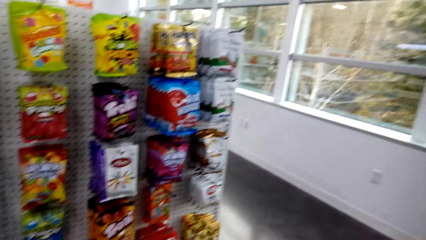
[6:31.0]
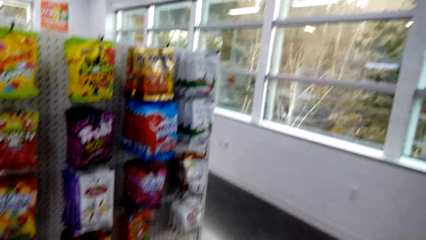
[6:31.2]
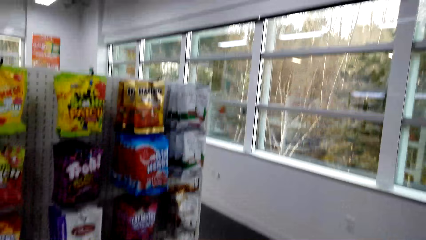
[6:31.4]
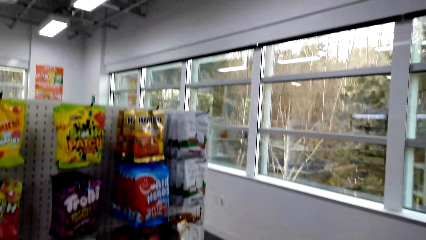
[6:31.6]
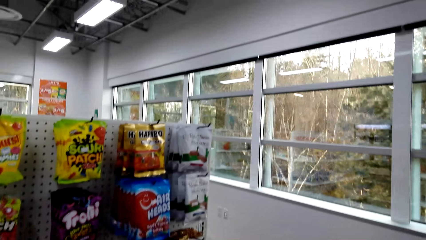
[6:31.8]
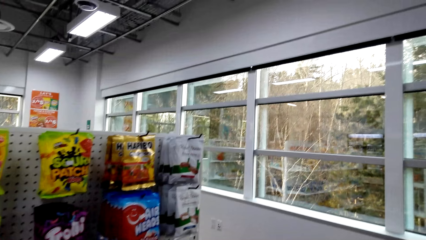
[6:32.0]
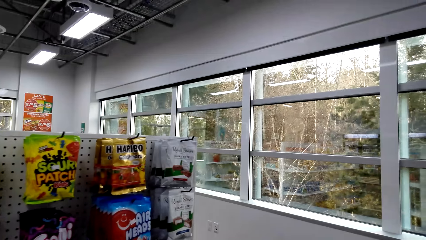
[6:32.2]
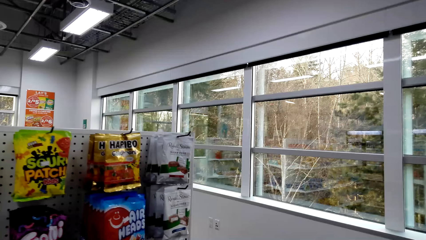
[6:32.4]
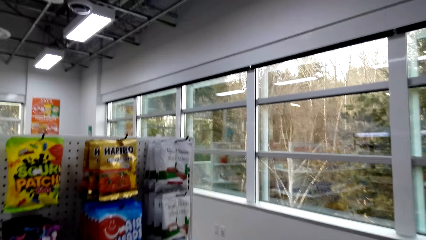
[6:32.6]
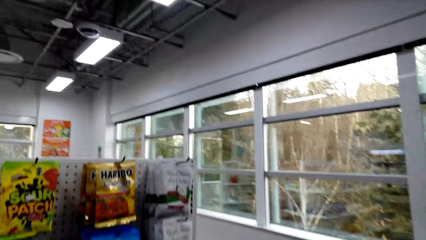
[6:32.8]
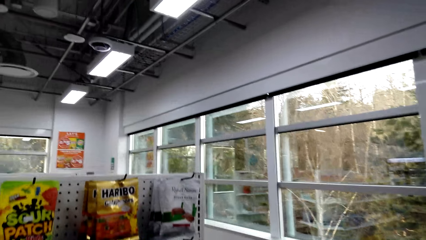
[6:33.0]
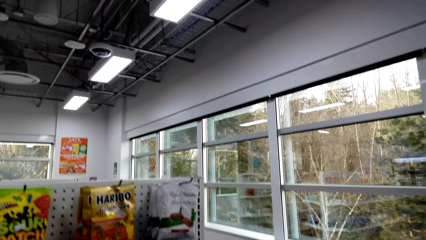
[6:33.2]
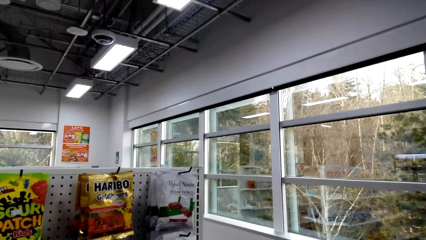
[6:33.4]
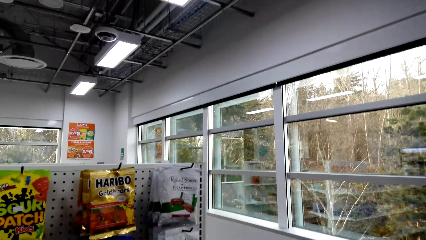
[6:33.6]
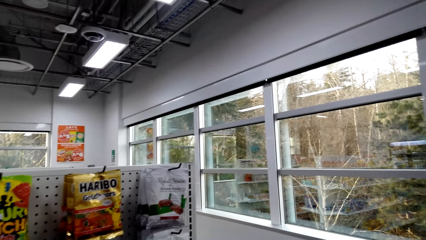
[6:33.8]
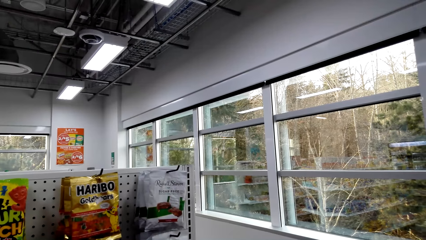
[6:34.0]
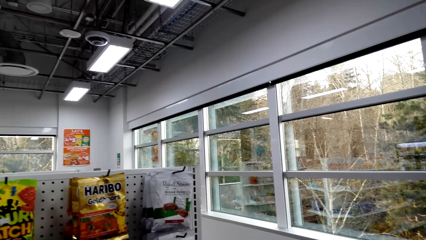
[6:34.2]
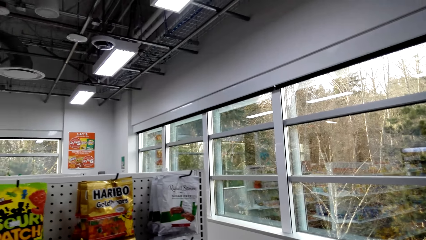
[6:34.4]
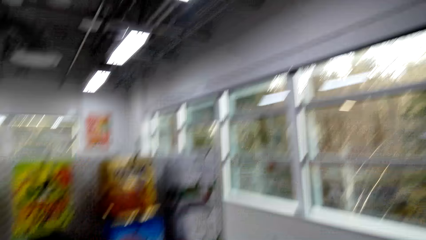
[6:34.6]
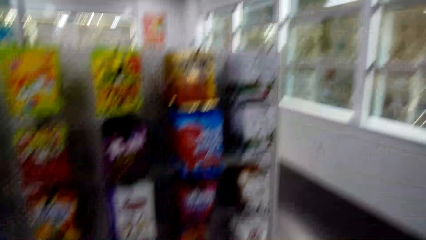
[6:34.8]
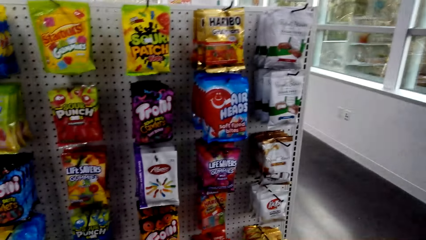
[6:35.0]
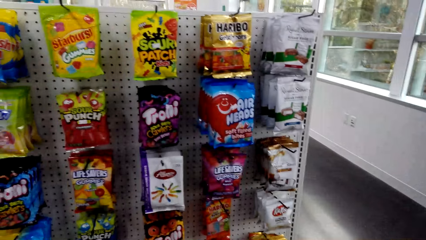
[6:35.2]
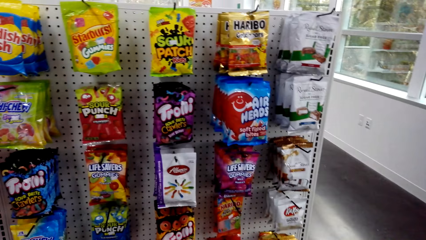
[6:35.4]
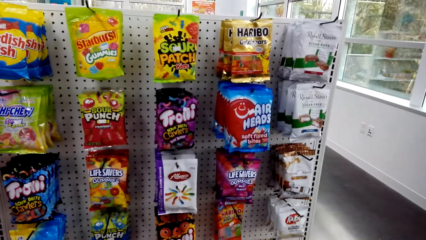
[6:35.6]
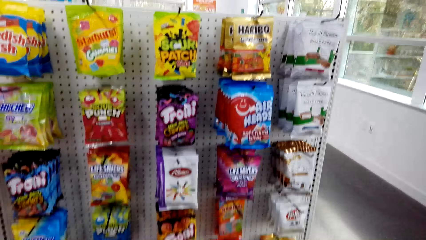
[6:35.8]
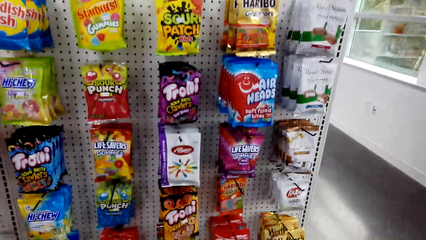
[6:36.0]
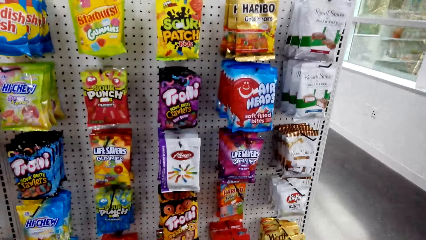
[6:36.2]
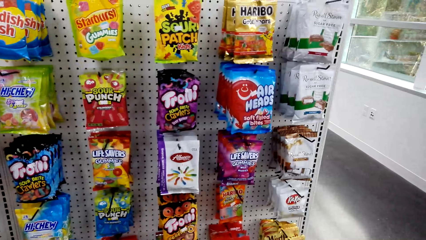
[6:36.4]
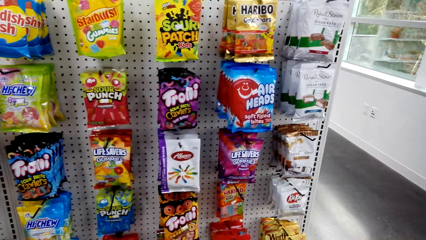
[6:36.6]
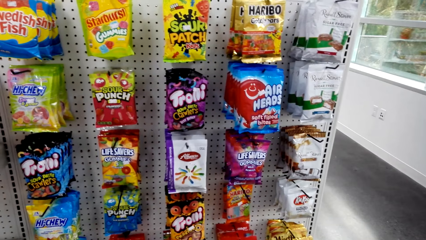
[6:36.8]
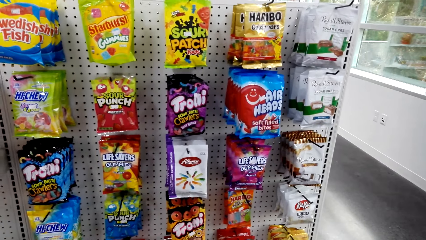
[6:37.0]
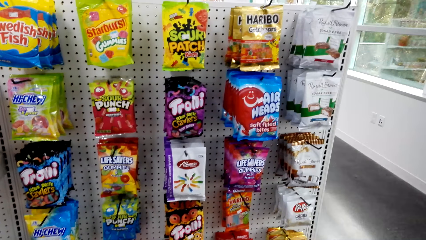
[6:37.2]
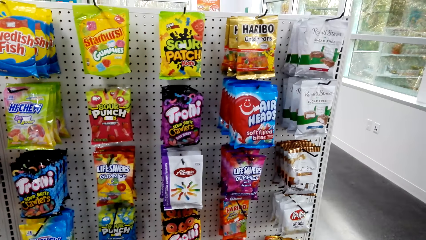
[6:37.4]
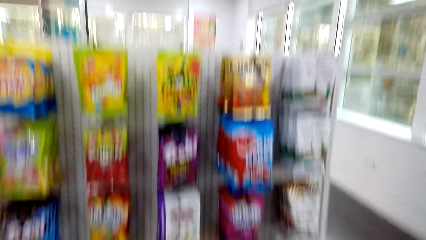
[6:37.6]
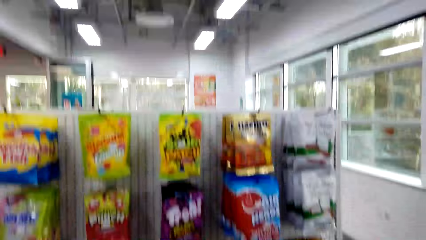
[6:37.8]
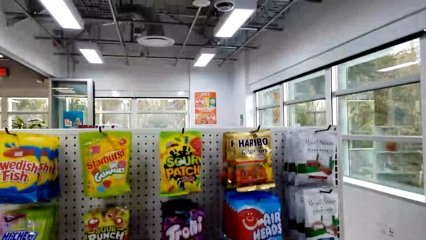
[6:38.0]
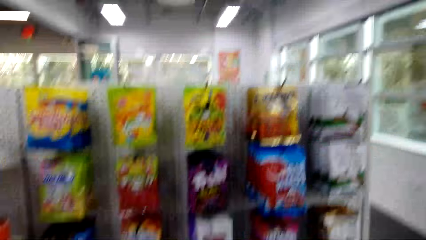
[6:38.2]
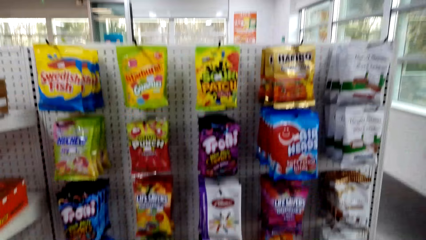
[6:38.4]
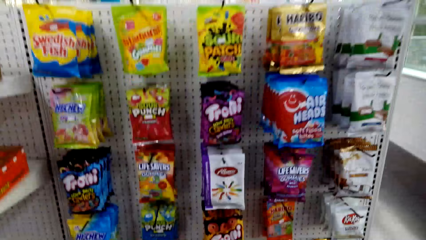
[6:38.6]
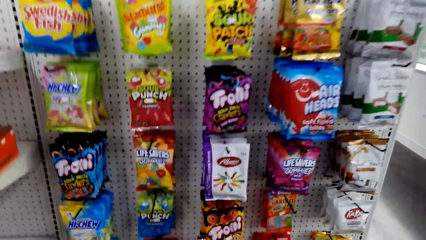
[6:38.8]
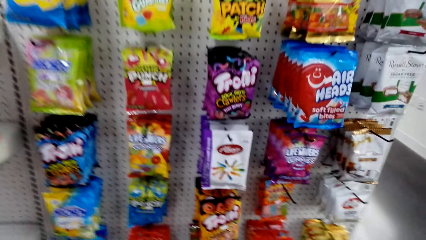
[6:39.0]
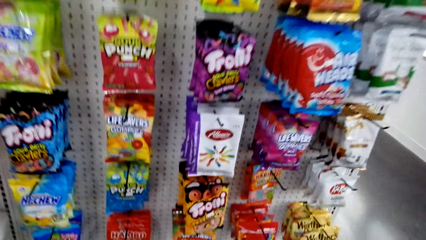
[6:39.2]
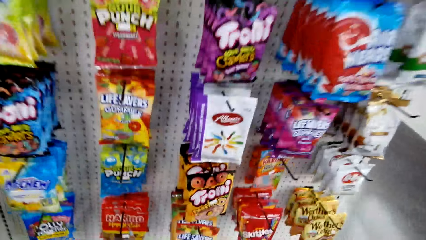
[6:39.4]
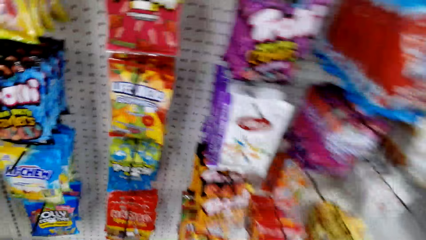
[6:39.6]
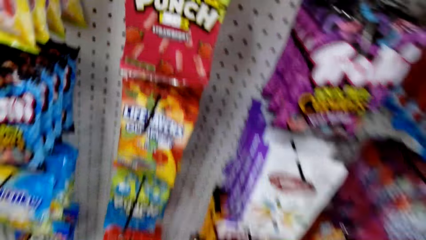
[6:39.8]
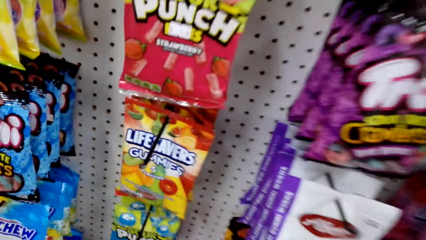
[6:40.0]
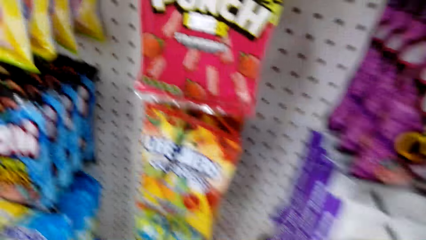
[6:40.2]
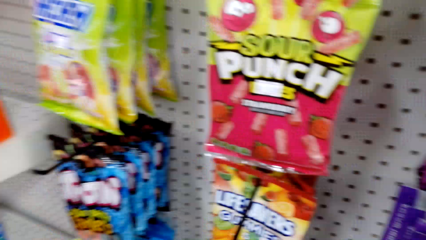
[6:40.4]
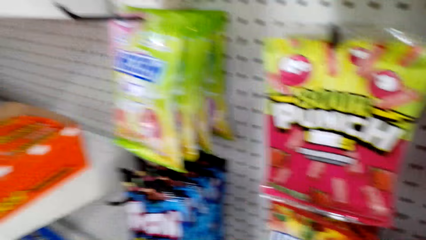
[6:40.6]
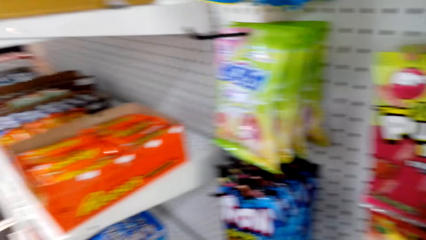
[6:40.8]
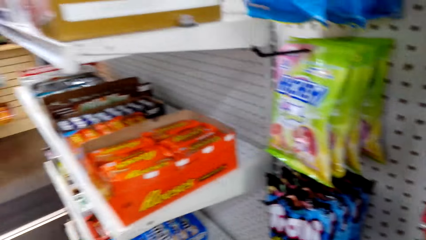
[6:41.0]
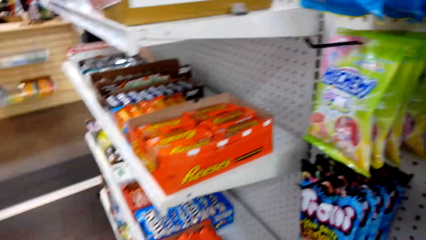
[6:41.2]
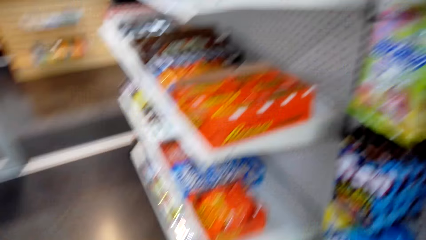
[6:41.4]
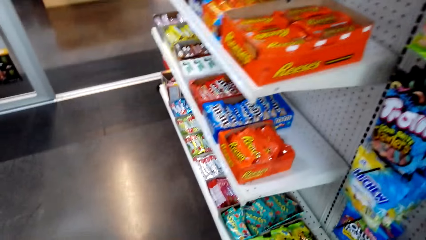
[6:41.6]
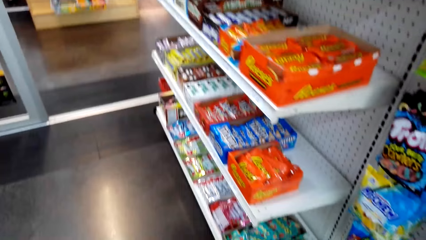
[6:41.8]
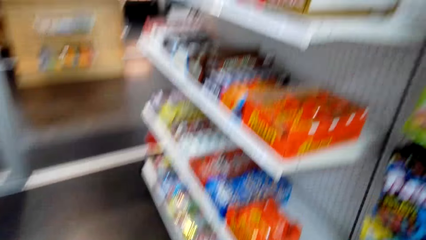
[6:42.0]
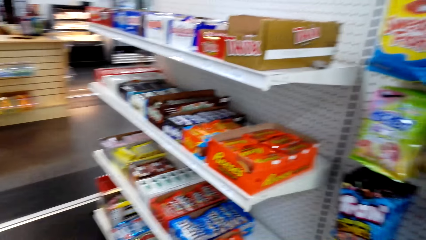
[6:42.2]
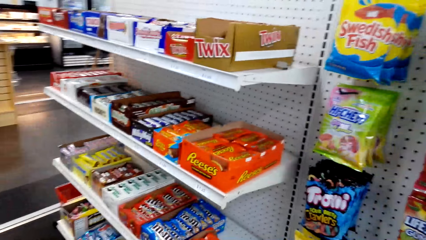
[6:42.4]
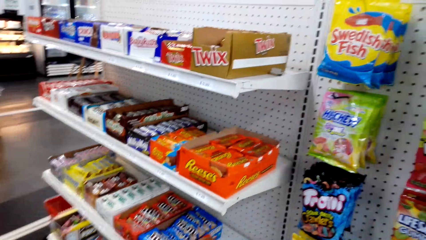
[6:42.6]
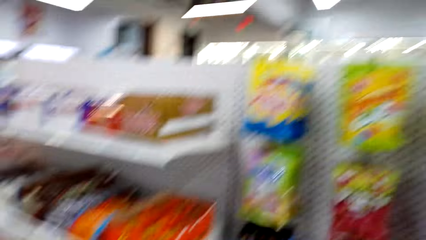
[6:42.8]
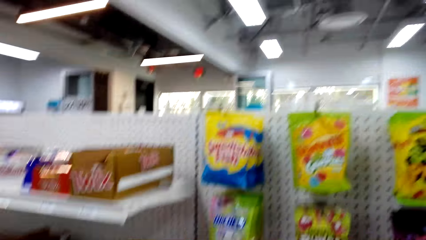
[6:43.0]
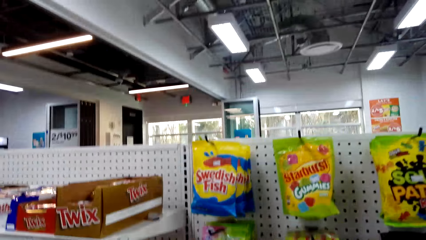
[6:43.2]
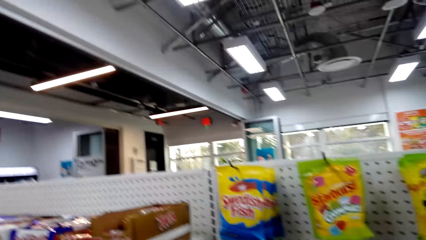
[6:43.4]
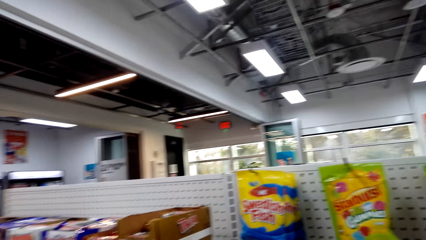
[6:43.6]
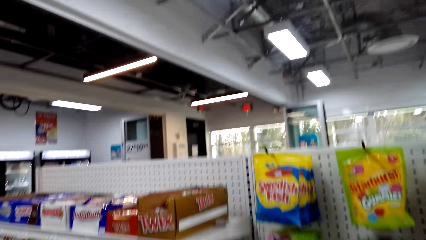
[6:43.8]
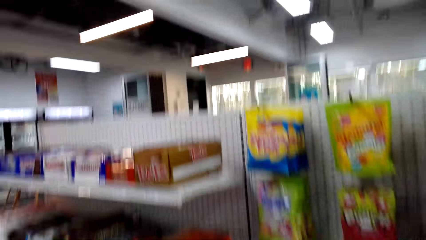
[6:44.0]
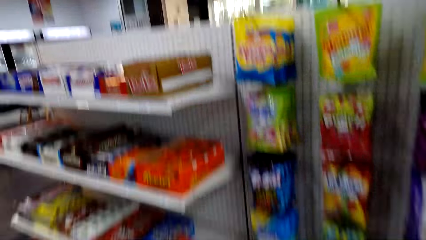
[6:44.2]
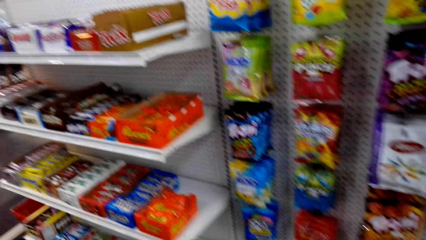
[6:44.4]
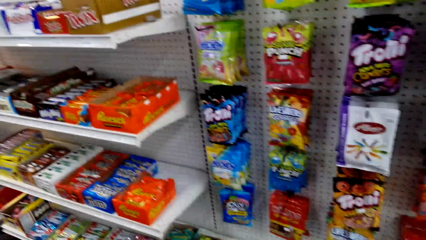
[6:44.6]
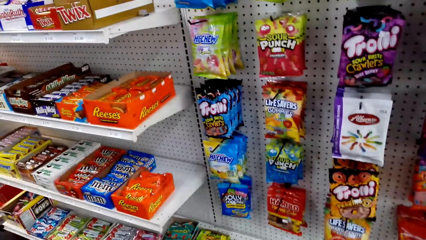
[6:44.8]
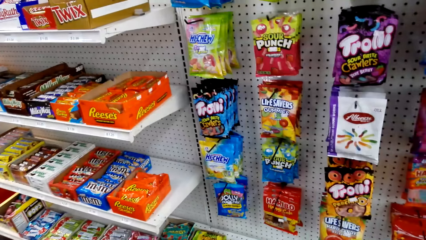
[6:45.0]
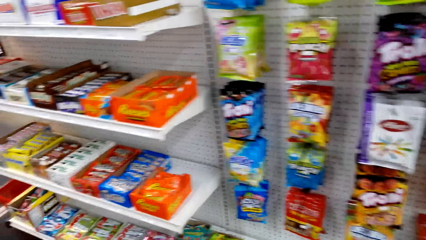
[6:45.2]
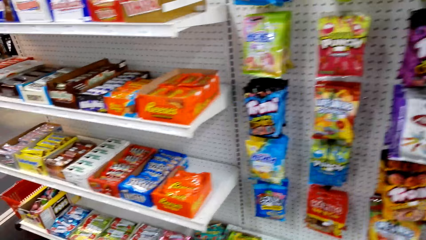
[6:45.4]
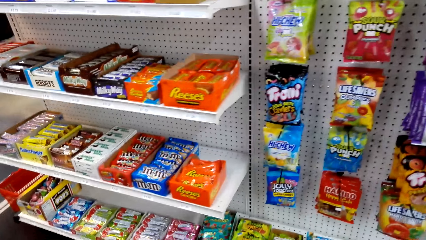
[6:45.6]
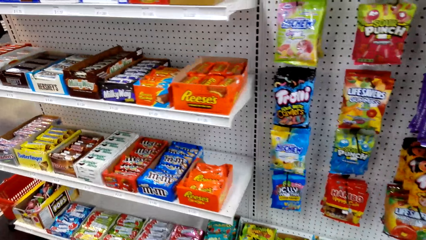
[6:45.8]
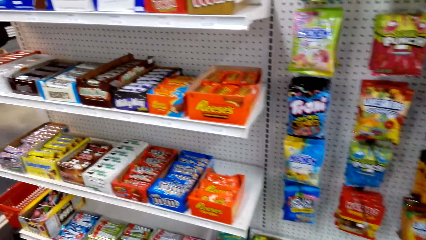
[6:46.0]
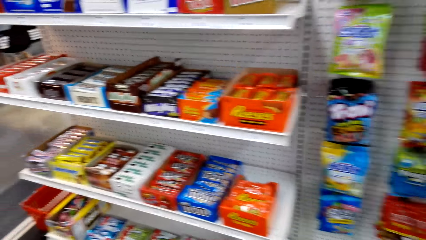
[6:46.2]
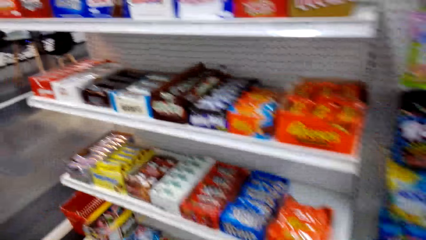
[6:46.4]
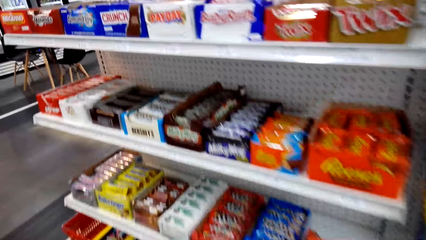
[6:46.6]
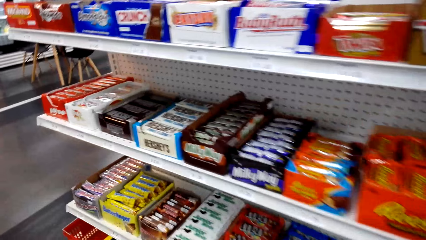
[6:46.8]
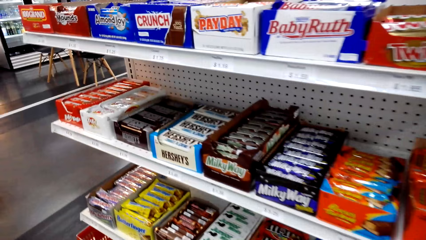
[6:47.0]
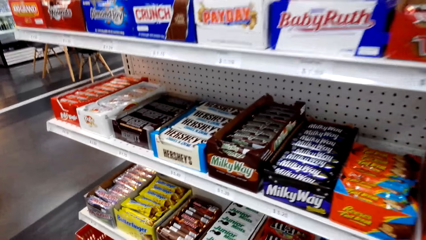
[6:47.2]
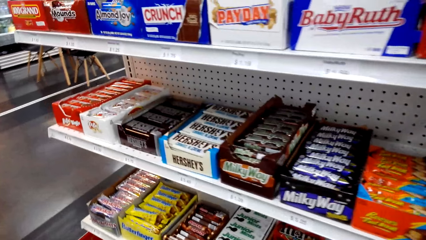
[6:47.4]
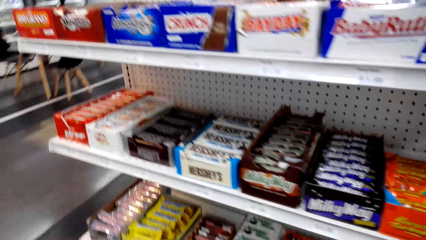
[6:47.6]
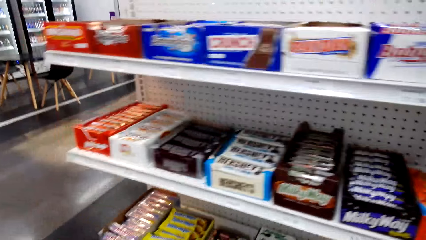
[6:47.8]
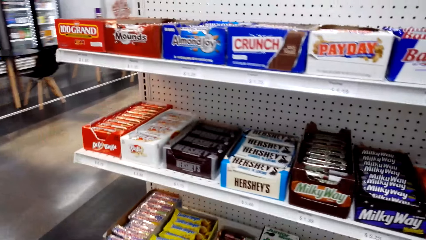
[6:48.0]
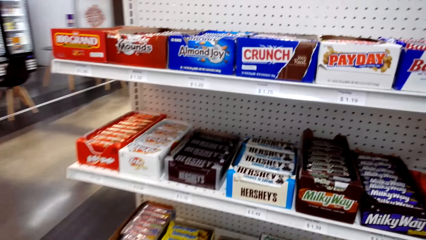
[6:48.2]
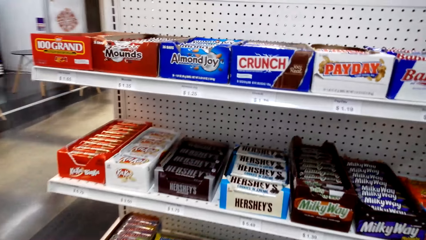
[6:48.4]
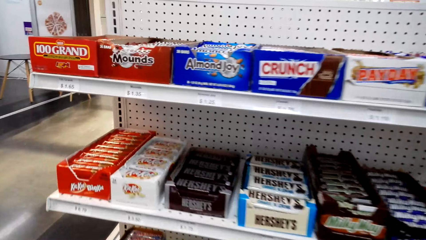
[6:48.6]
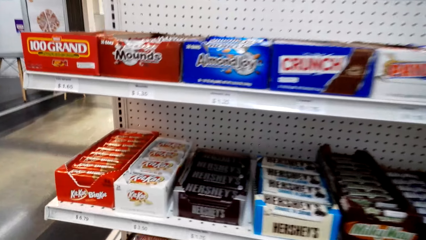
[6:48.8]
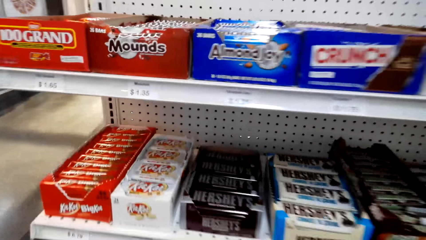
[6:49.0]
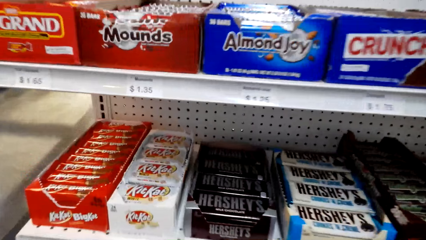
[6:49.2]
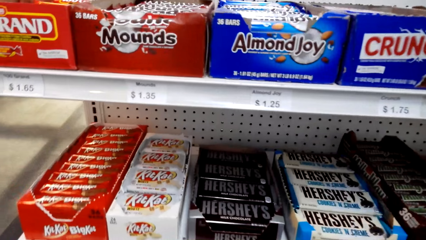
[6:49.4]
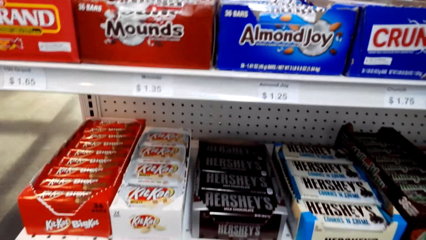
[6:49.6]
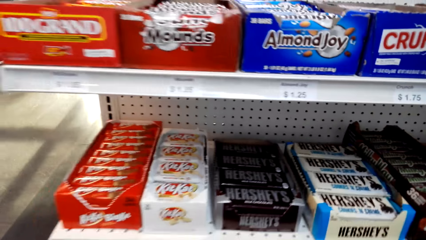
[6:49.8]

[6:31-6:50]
The camera wearer stares at the packets on the shelf. They look around. They look around repeatedly.
